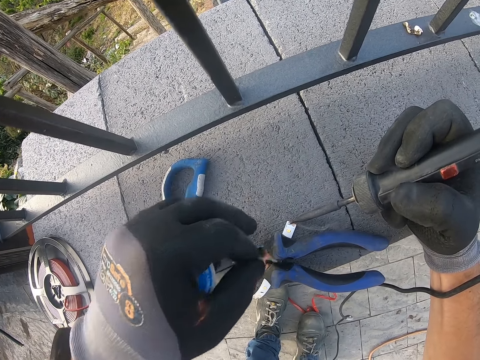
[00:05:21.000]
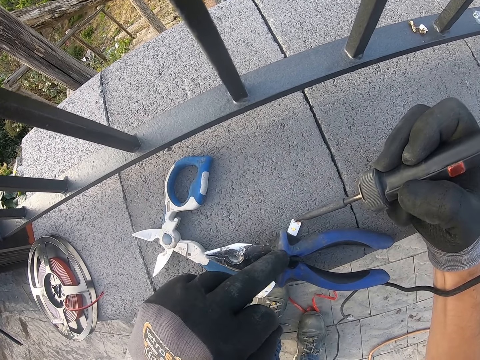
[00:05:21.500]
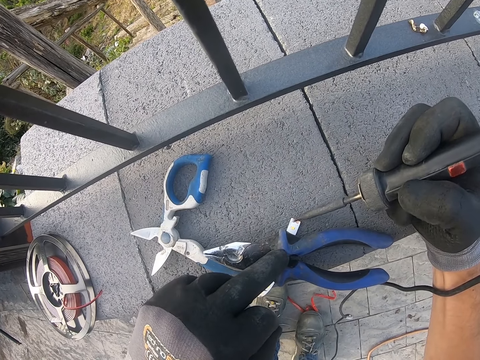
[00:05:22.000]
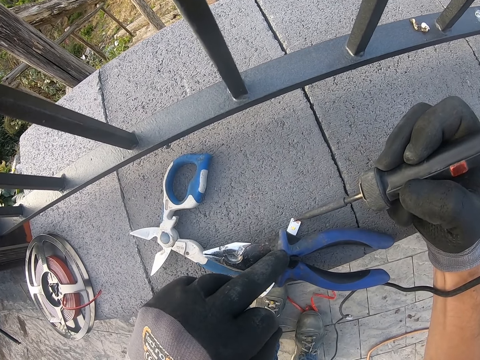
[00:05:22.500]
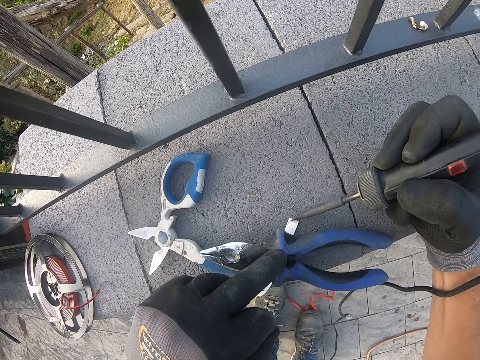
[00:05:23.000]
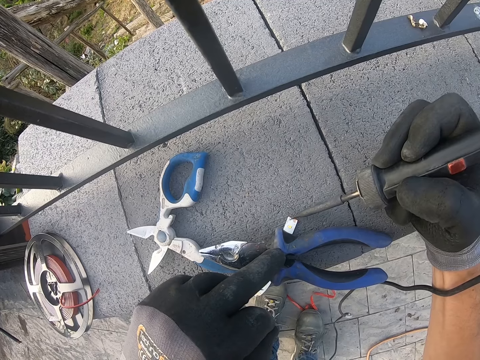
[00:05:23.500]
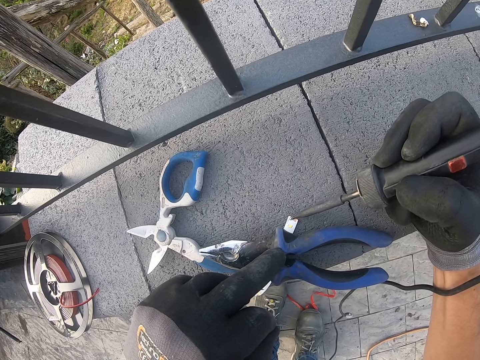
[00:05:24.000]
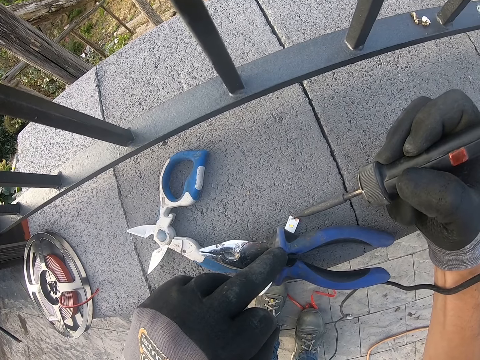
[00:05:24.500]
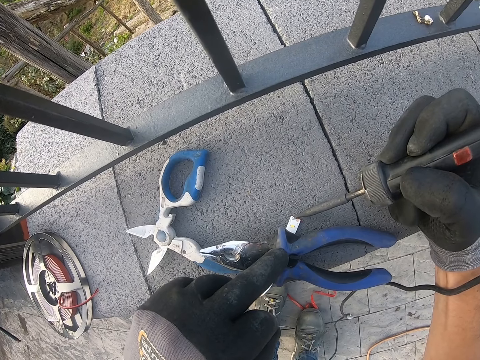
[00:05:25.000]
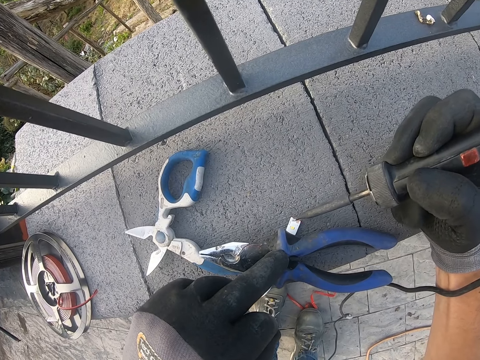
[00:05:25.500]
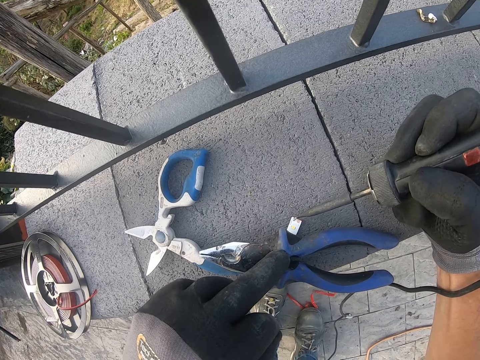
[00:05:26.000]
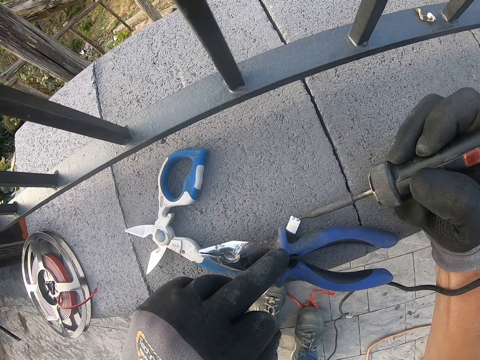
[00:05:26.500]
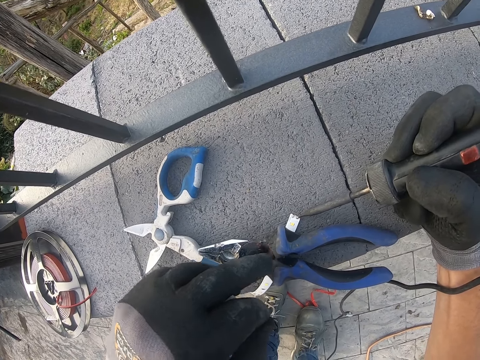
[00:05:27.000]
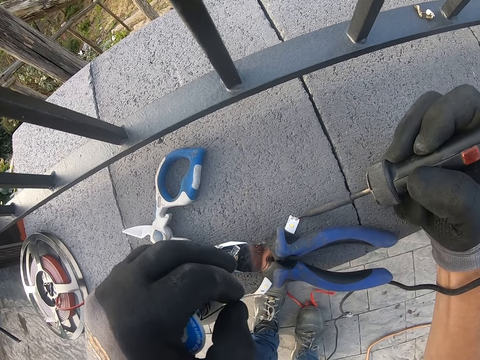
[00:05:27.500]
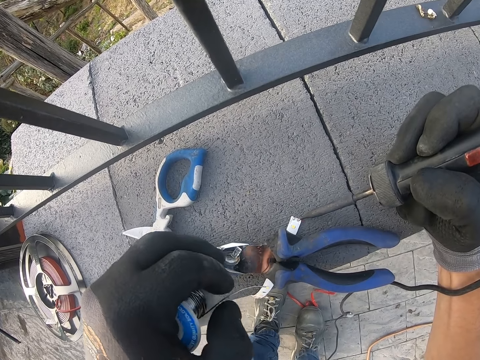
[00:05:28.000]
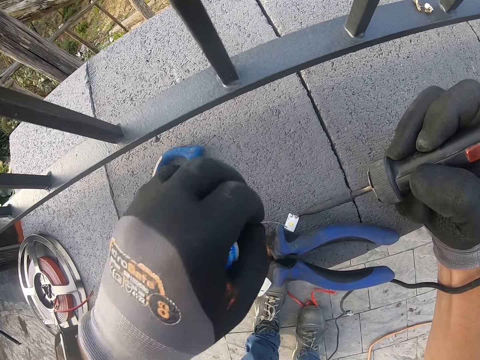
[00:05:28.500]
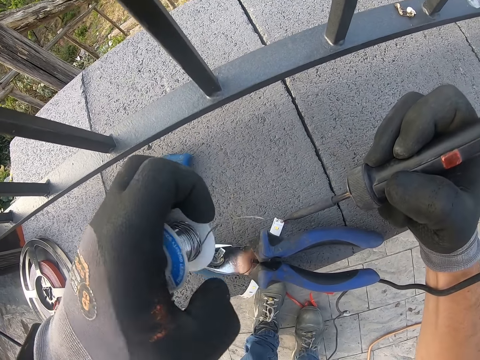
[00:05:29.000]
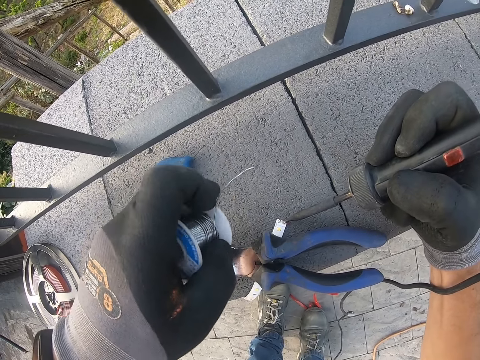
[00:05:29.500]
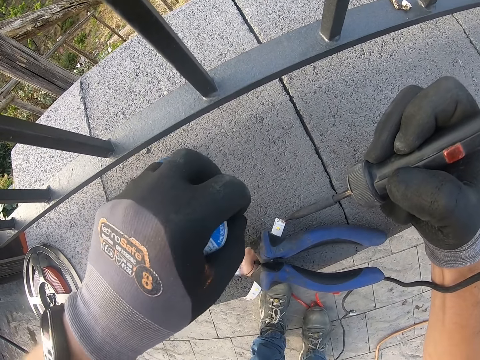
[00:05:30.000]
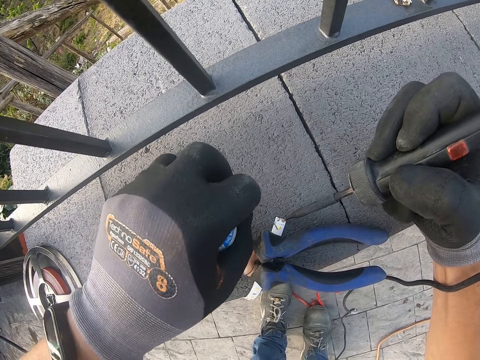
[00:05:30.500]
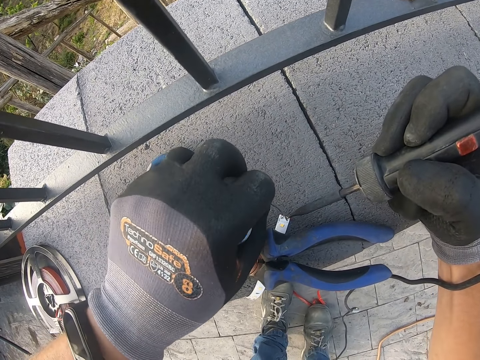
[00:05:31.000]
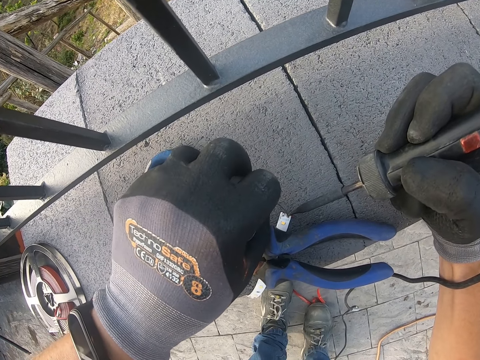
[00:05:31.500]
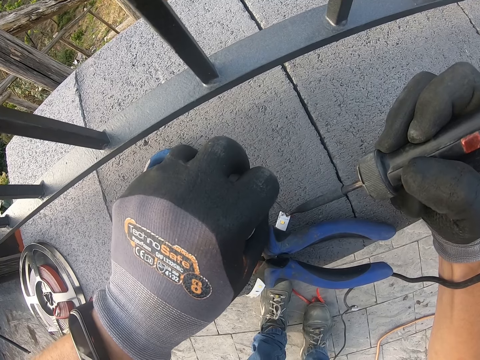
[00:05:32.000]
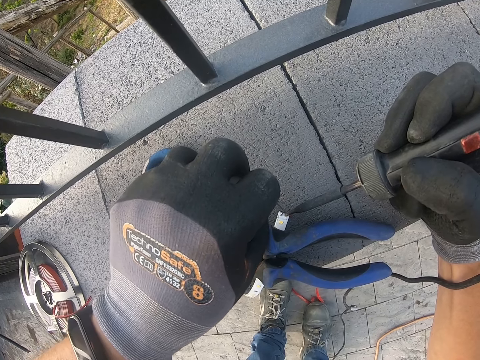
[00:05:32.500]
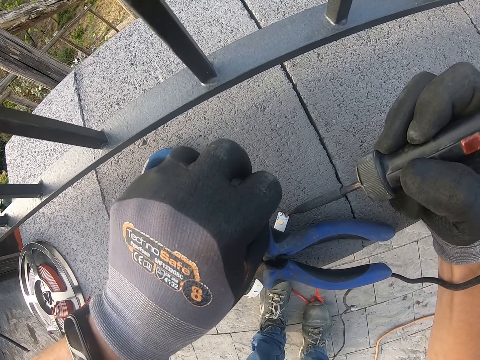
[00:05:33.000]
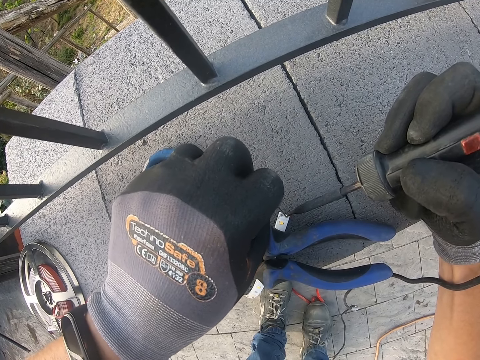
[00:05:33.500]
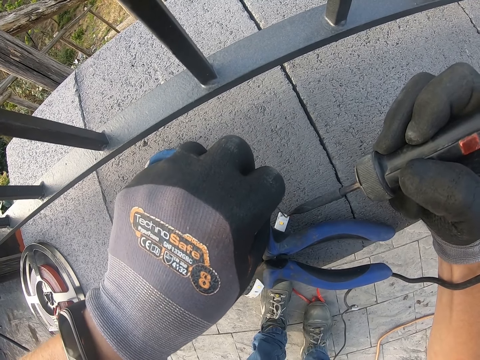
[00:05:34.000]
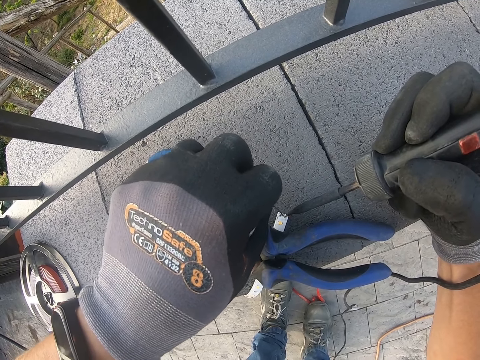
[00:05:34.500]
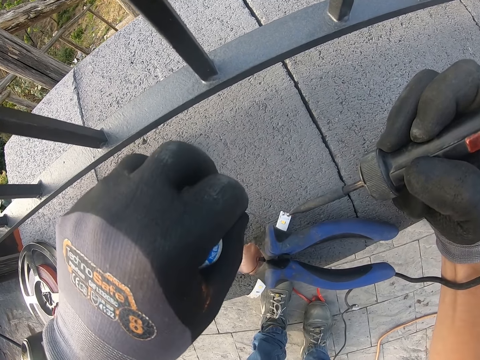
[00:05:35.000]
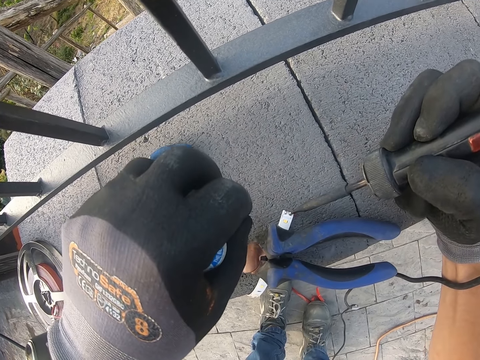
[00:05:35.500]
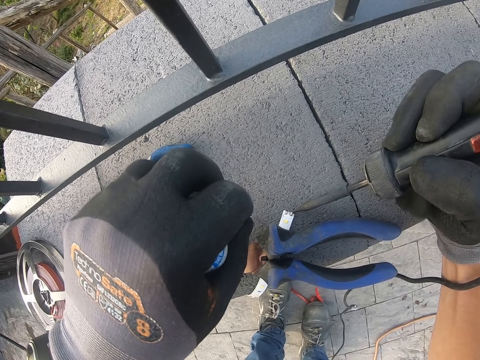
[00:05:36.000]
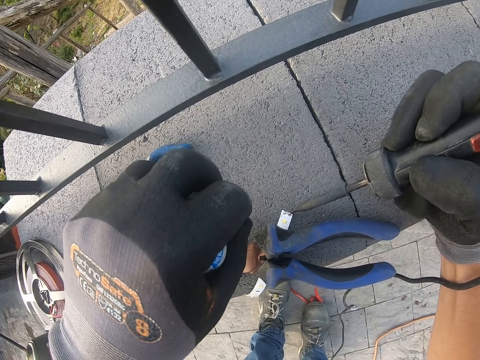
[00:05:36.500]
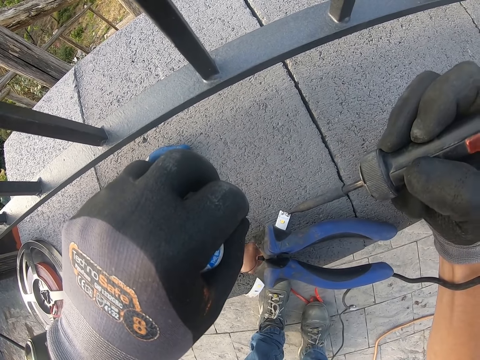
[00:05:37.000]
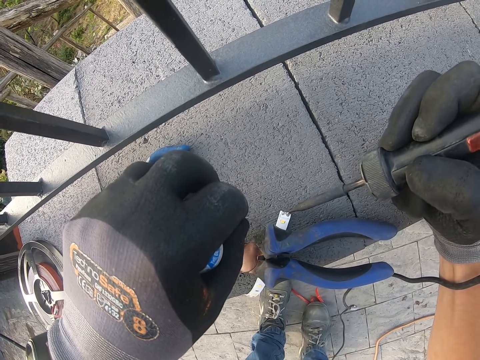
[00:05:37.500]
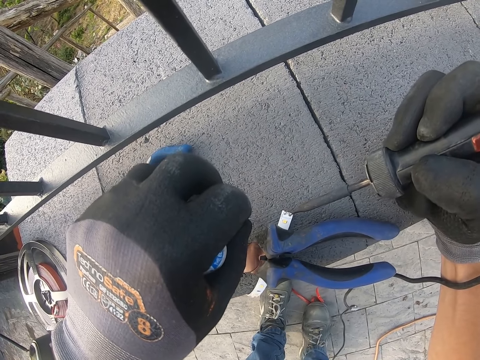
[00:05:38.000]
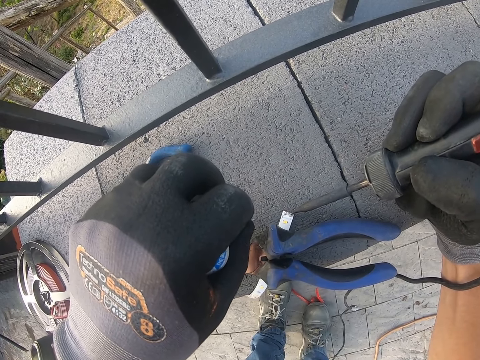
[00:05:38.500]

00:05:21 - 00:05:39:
The camera wearer removes the wire from the emitter. They fix the emitter with the soldering iron or electrode holder. They tap the electrode holder on a cable. They place the wire on the emitter. They tap the electrode holder on the wire. They fix the emitter with the soldering iron. They remove the wire from the emitter. They fix the emitter with the soldering iron. They tap the electrode holder on the cable.

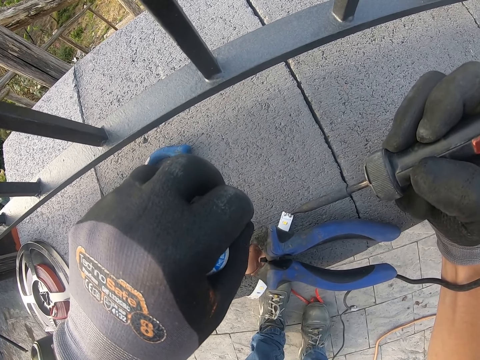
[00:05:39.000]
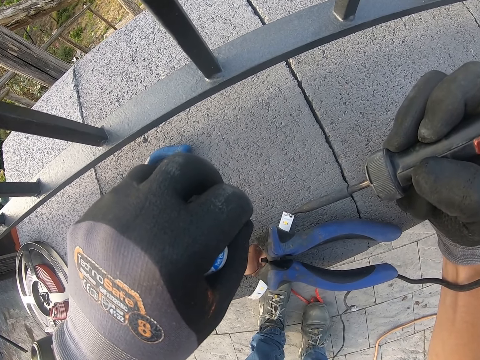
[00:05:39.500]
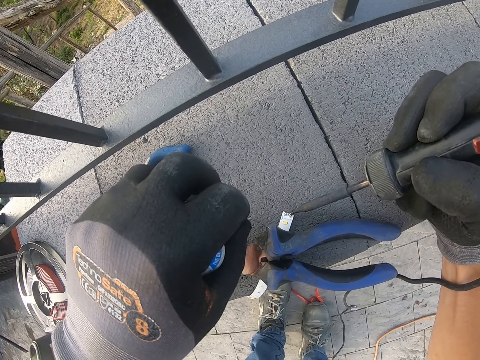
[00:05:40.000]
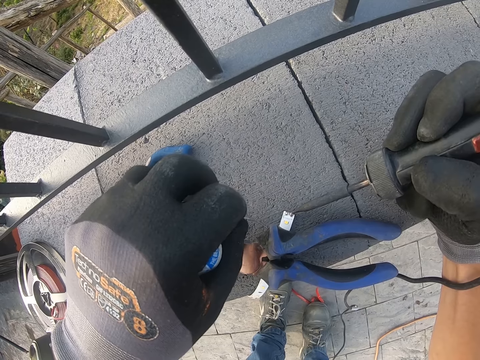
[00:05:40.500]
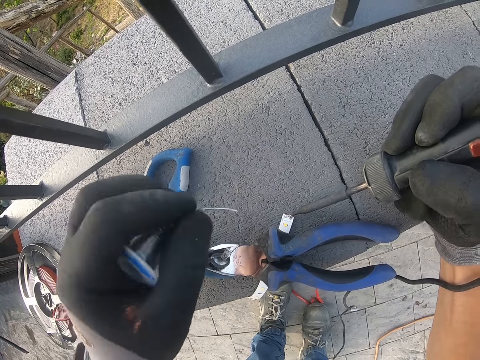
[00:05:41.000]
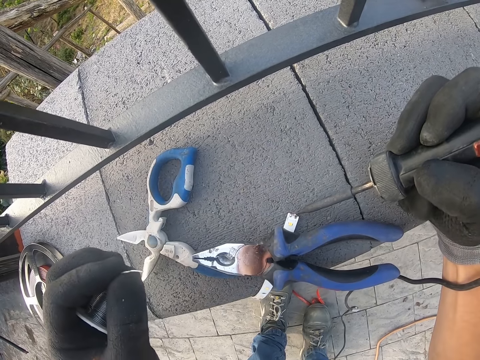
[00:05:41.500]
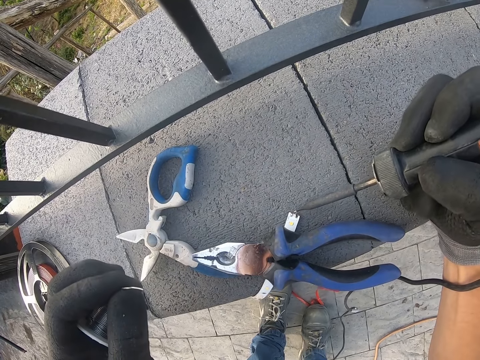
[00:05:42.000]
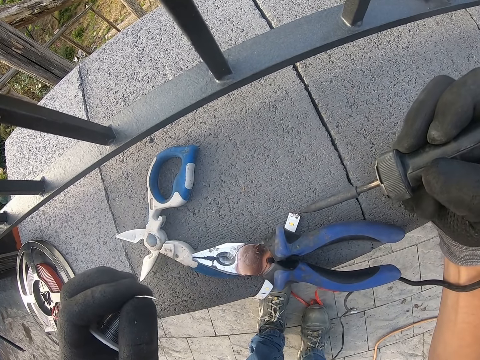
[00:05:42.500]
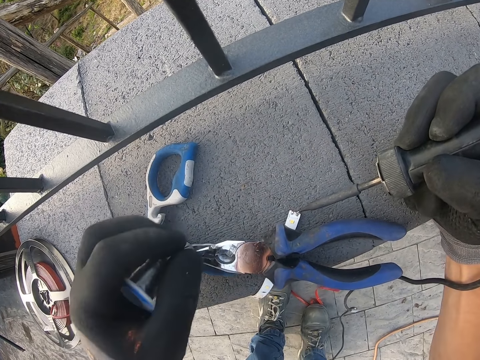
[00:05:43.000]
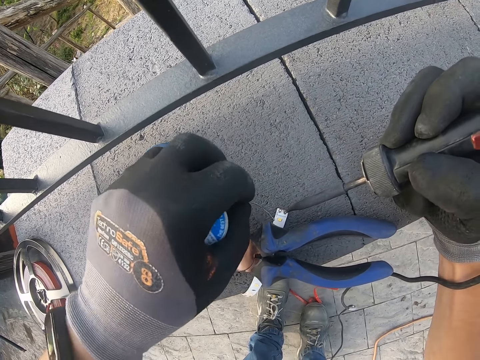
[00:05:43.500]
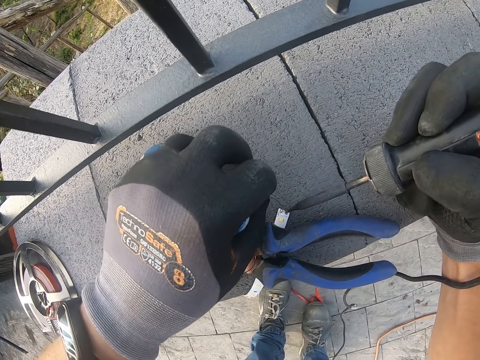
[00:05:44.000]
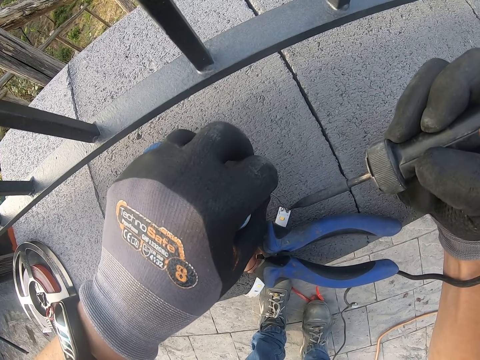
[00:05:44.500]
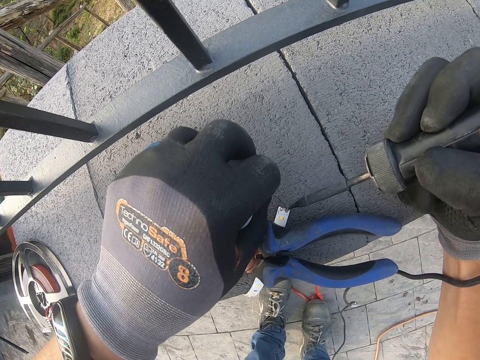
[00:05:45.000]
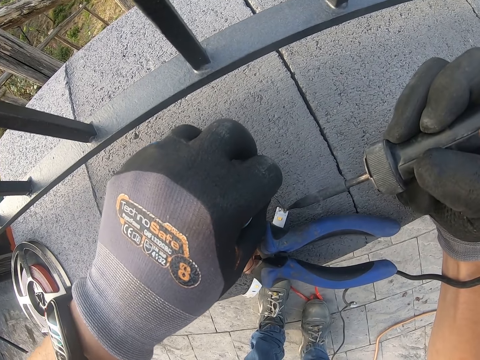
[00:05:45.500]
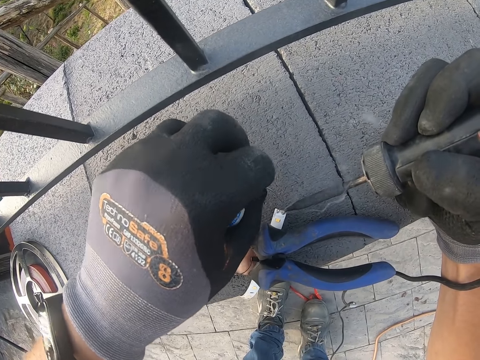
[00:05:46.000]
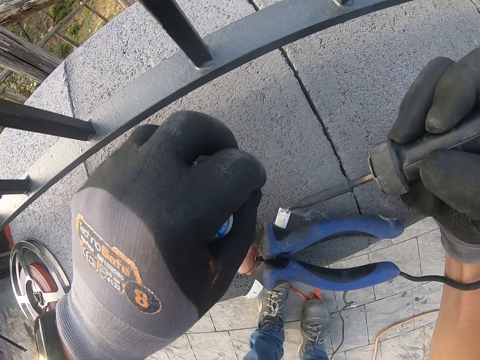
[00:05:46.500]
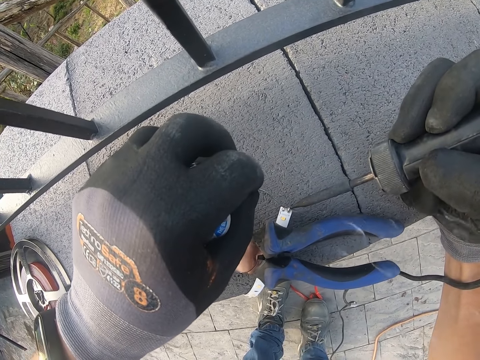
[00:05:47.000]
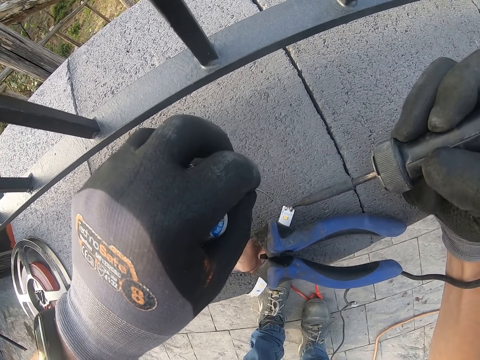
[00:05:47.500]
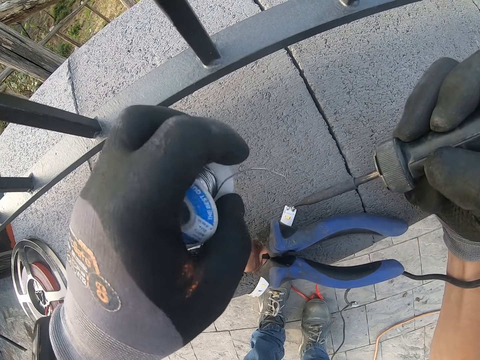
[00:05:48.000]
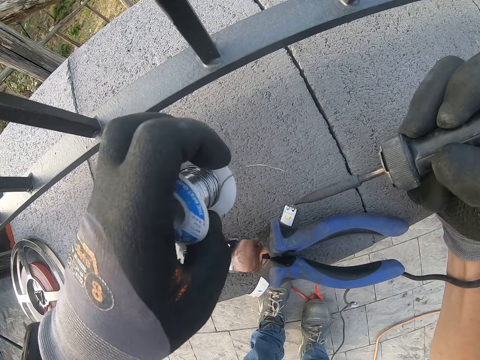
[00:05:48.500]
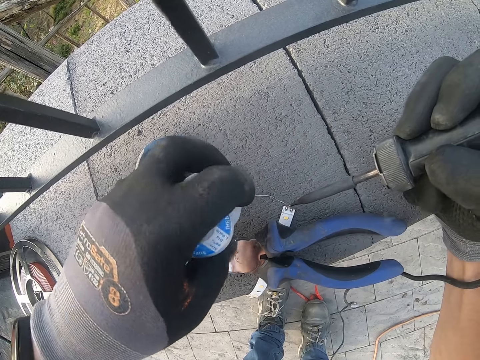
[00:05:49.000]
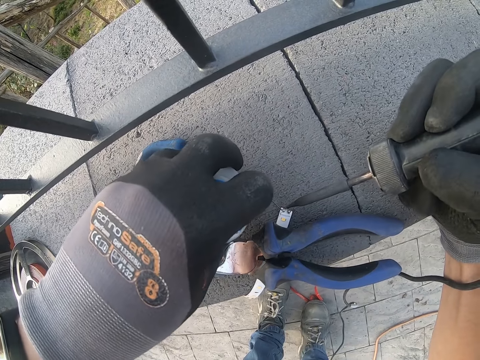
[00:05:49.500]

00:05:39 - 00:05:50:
The camera wearer places the wire on the emitter. They fix the emitter with the soldering iron. They tap an electrode holder on the wire. They remove the wire from the emitter. They fix the emitter with the soldering iron. They tap the electrode holder on a cable. They remove the wire from the emitter. They fix the emitter with the soldering iron.
